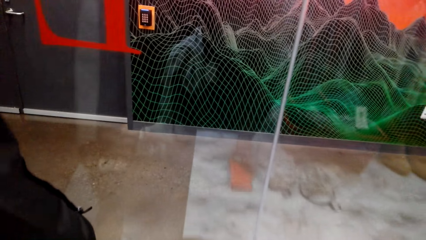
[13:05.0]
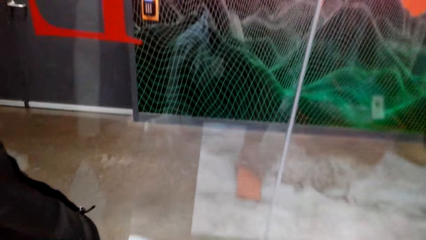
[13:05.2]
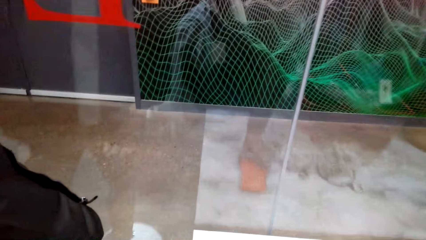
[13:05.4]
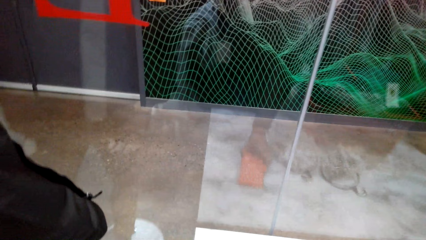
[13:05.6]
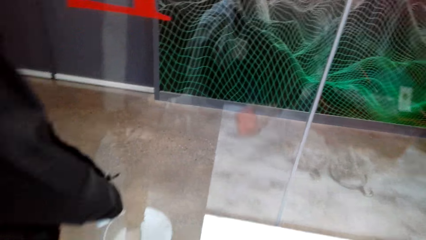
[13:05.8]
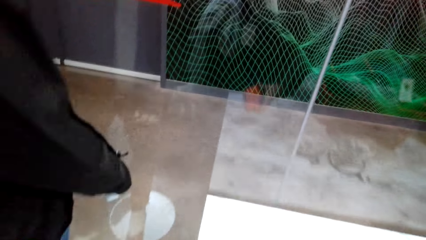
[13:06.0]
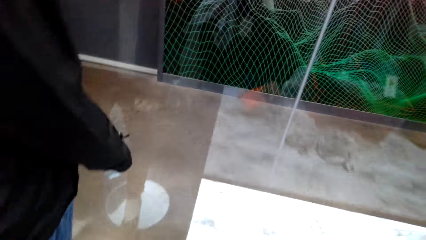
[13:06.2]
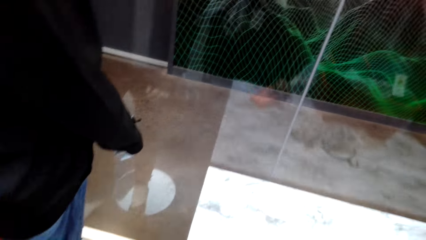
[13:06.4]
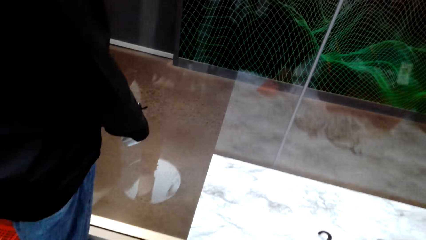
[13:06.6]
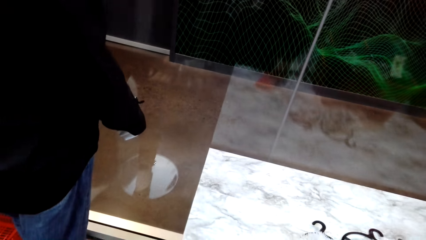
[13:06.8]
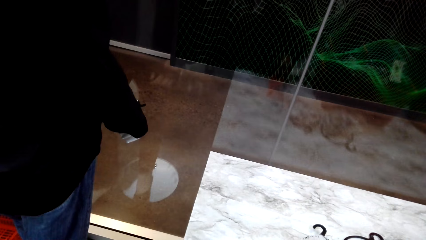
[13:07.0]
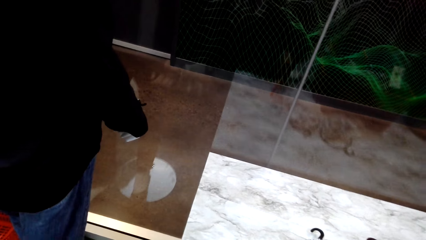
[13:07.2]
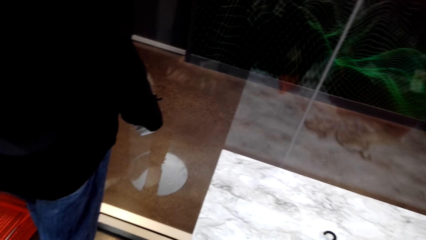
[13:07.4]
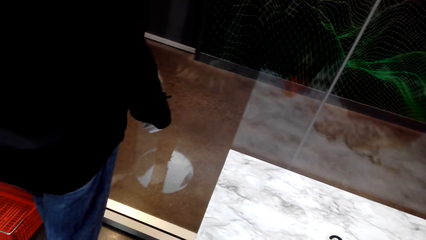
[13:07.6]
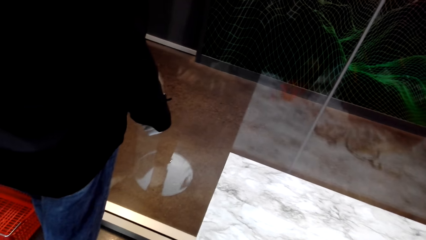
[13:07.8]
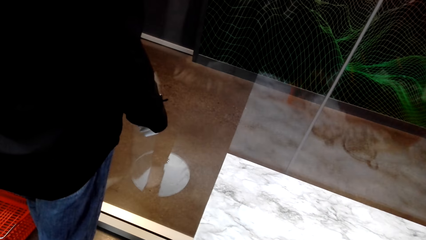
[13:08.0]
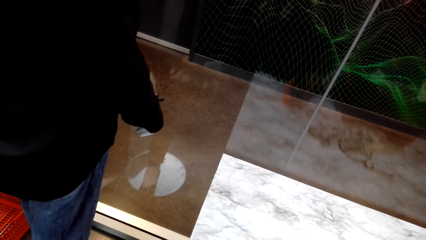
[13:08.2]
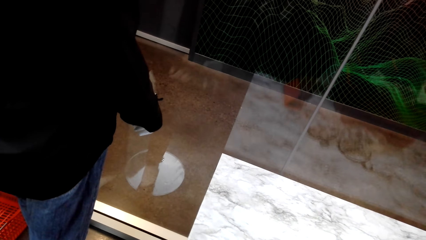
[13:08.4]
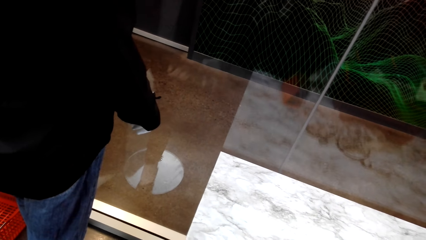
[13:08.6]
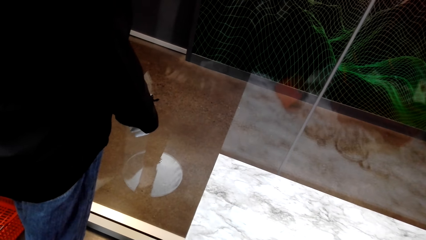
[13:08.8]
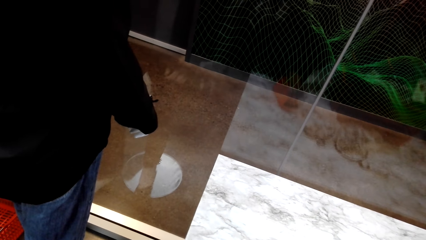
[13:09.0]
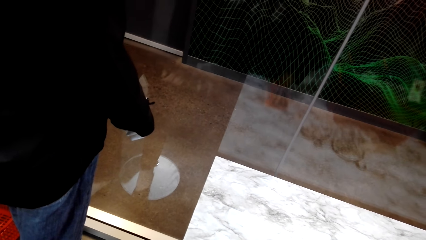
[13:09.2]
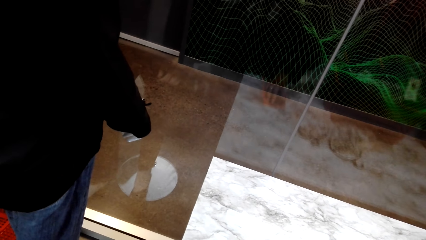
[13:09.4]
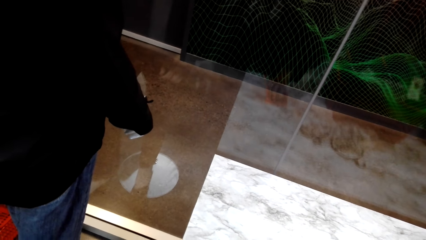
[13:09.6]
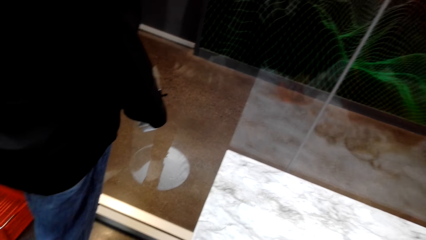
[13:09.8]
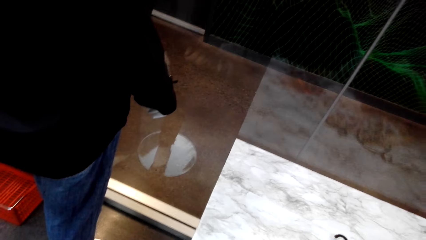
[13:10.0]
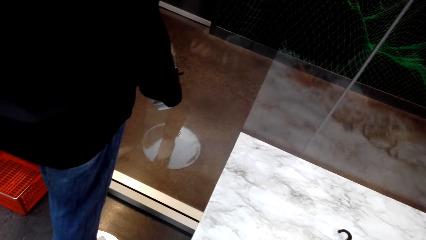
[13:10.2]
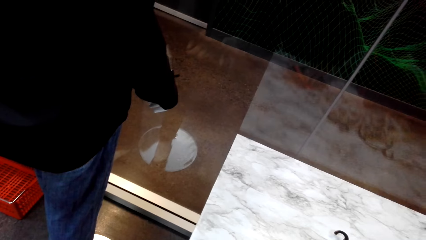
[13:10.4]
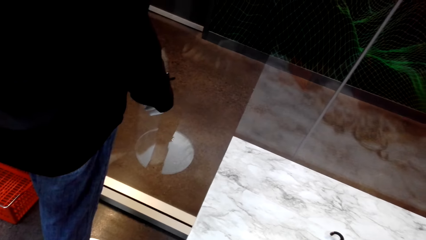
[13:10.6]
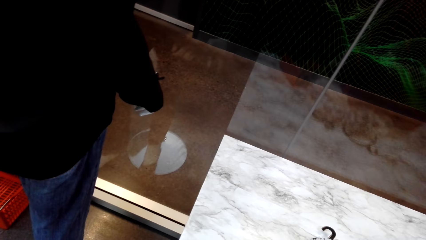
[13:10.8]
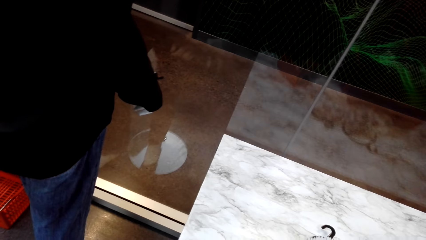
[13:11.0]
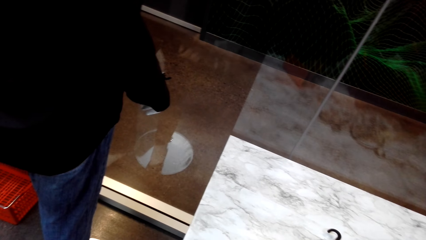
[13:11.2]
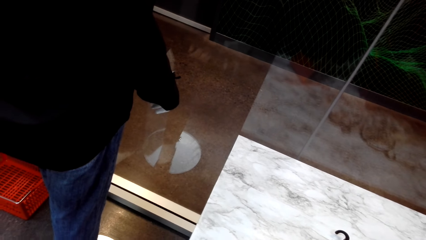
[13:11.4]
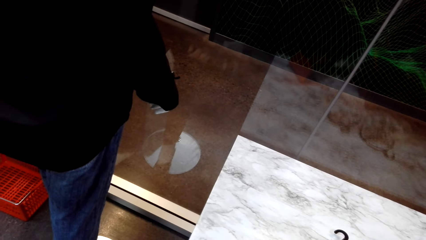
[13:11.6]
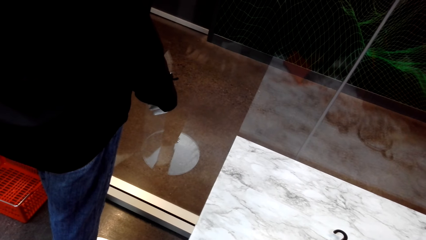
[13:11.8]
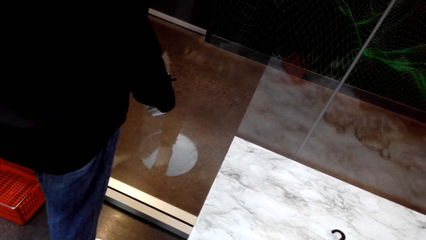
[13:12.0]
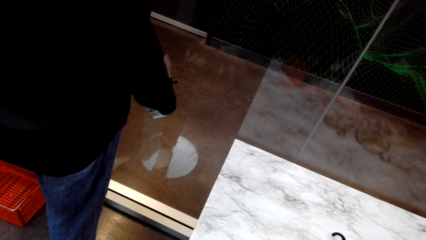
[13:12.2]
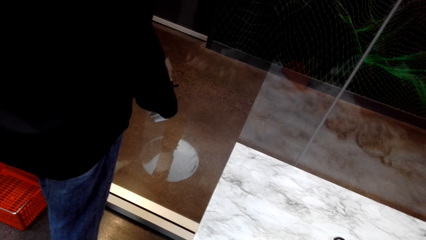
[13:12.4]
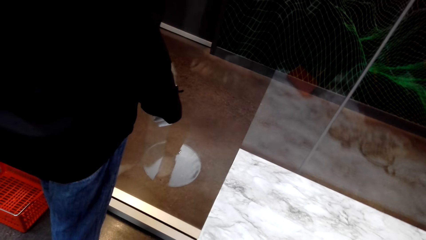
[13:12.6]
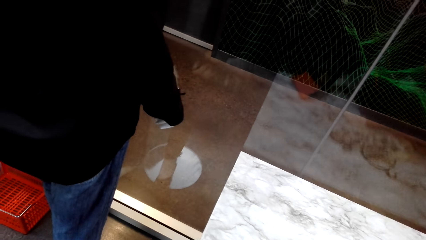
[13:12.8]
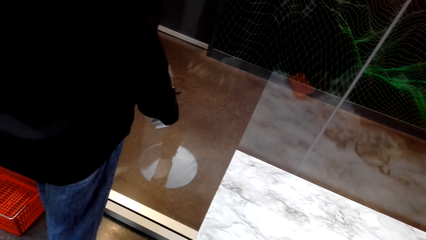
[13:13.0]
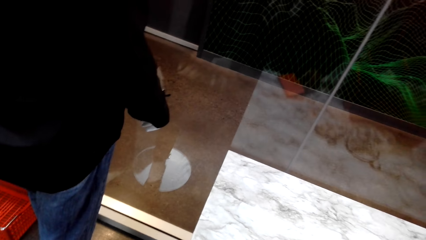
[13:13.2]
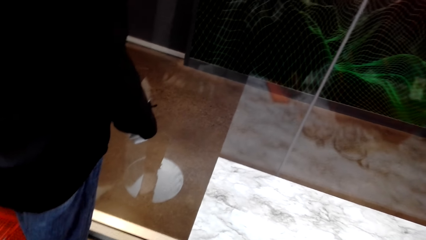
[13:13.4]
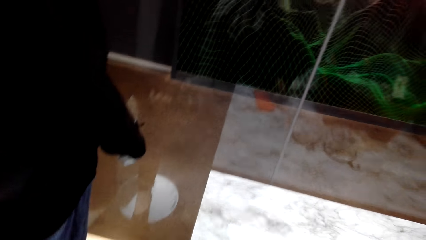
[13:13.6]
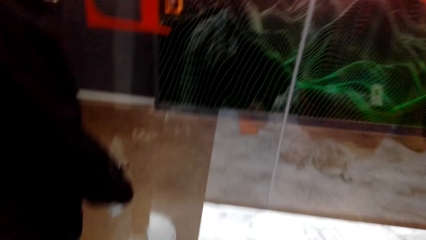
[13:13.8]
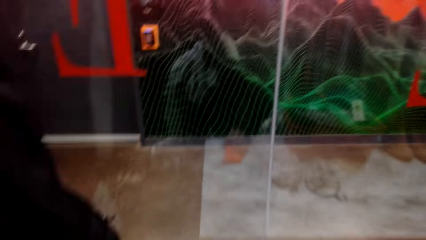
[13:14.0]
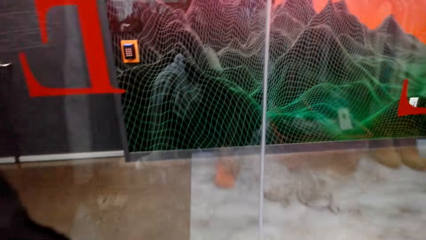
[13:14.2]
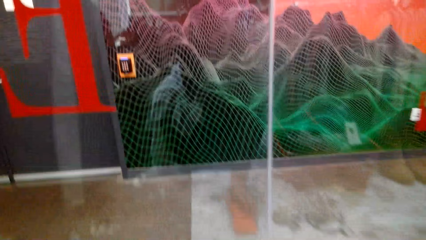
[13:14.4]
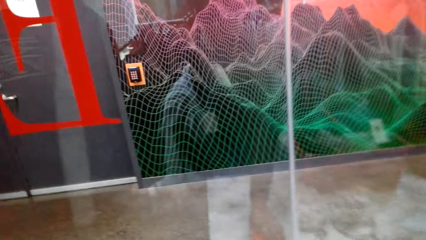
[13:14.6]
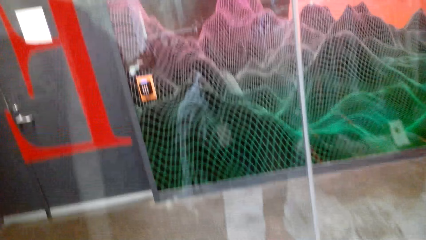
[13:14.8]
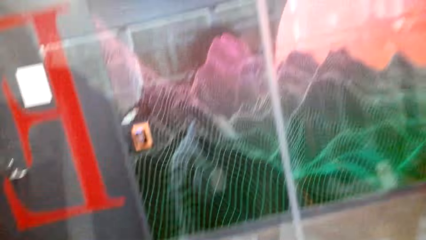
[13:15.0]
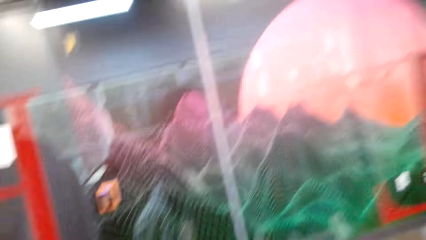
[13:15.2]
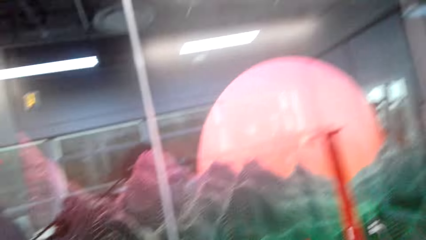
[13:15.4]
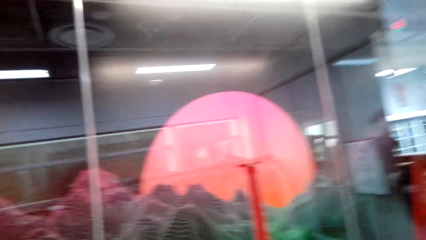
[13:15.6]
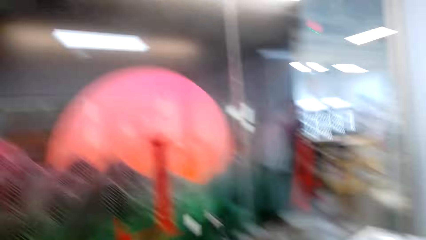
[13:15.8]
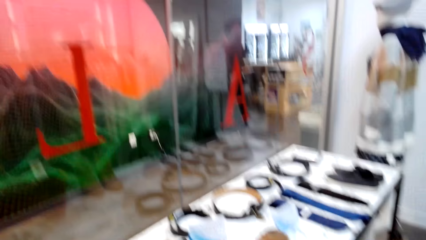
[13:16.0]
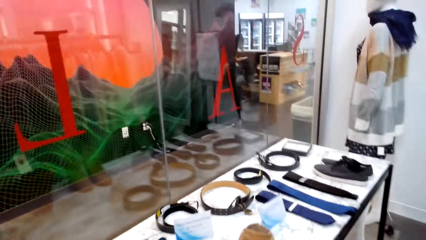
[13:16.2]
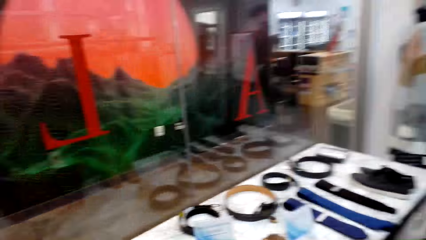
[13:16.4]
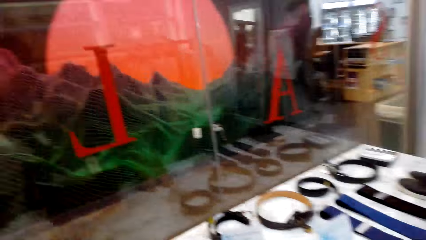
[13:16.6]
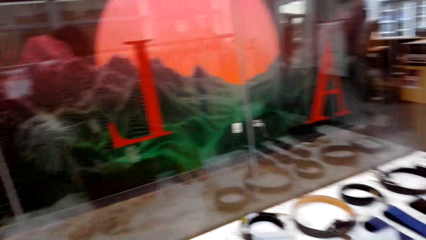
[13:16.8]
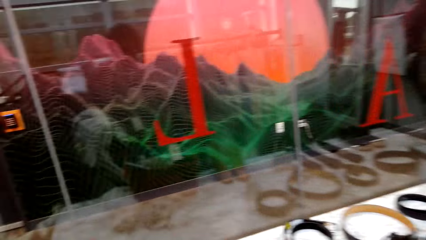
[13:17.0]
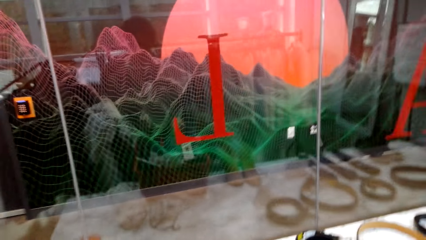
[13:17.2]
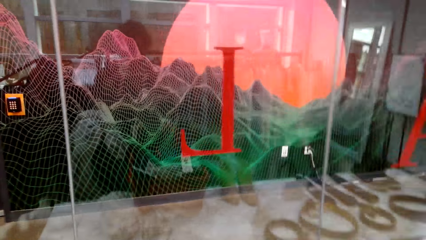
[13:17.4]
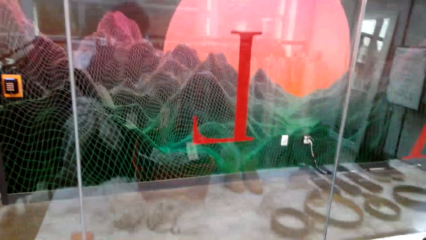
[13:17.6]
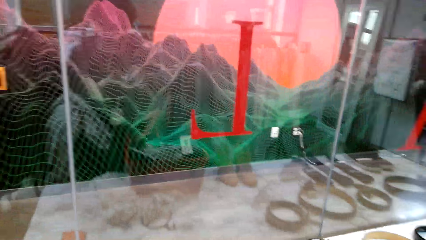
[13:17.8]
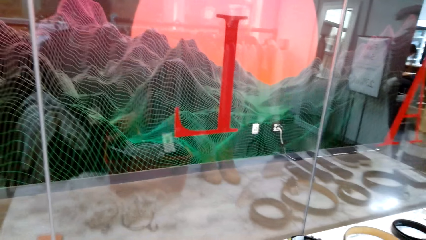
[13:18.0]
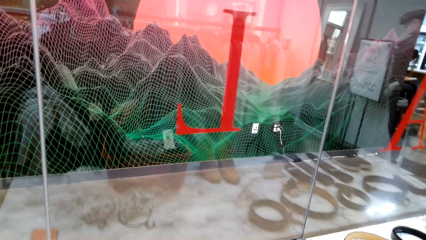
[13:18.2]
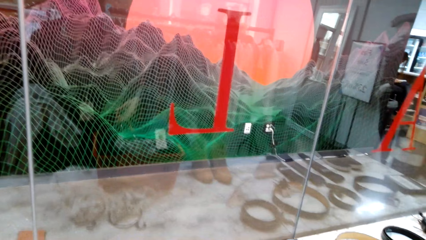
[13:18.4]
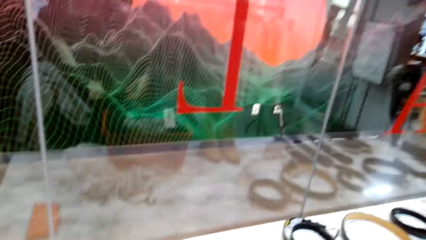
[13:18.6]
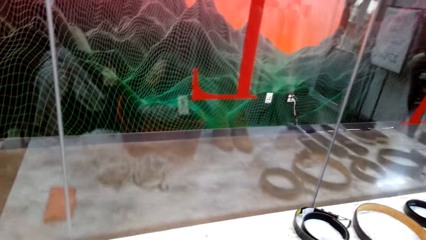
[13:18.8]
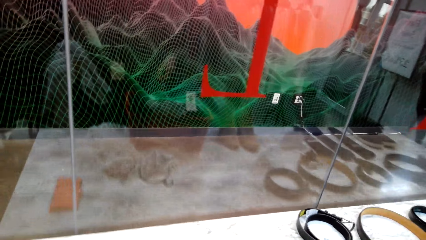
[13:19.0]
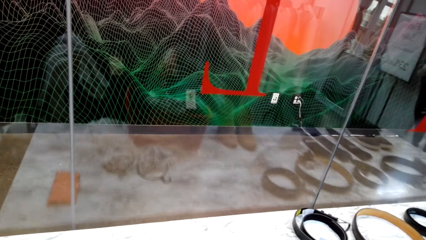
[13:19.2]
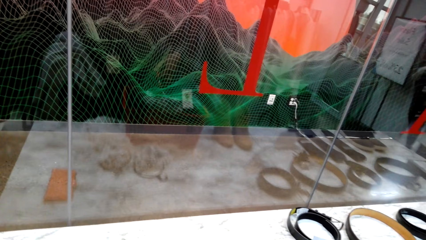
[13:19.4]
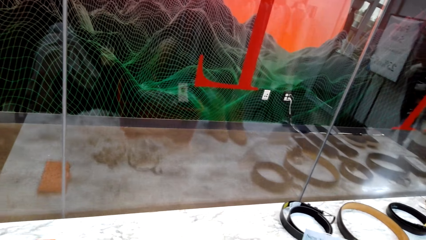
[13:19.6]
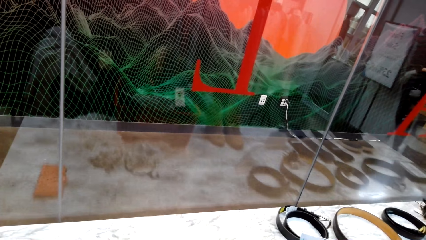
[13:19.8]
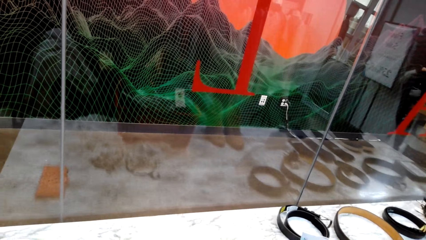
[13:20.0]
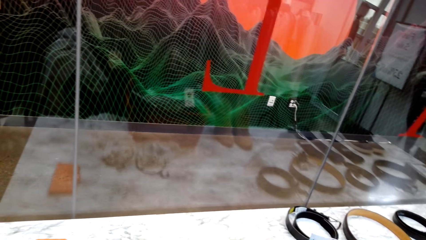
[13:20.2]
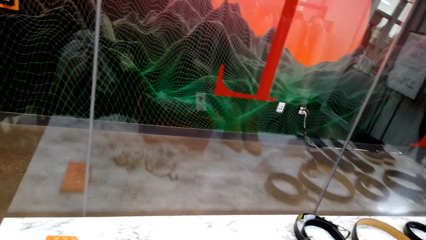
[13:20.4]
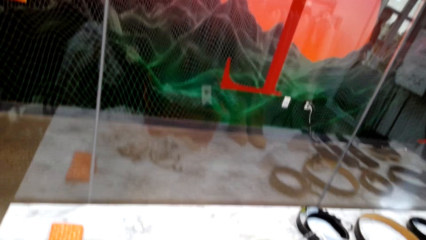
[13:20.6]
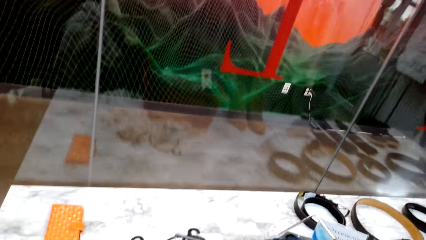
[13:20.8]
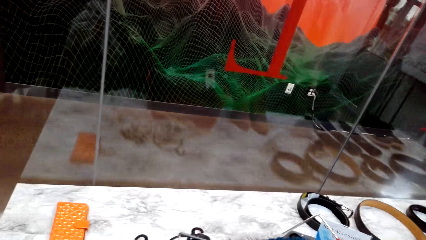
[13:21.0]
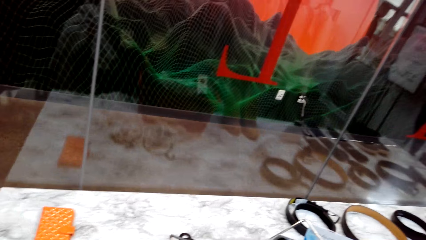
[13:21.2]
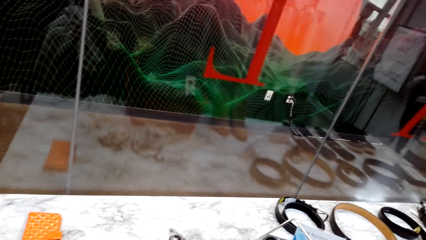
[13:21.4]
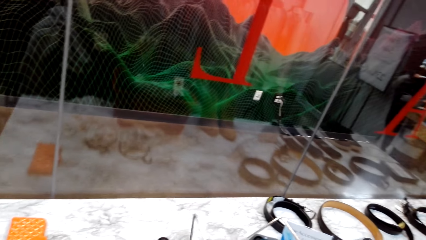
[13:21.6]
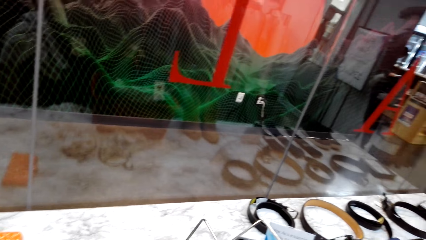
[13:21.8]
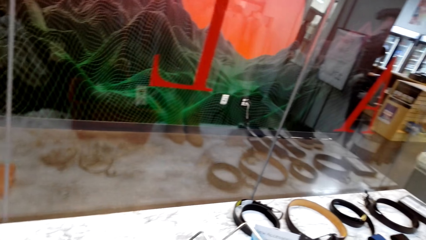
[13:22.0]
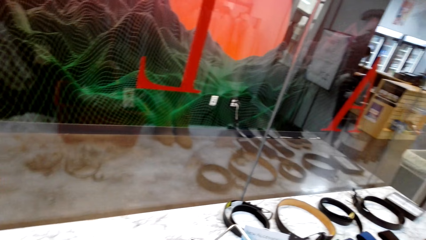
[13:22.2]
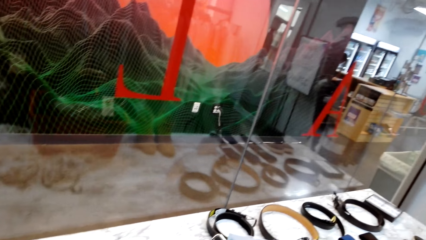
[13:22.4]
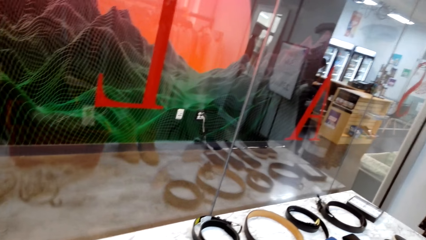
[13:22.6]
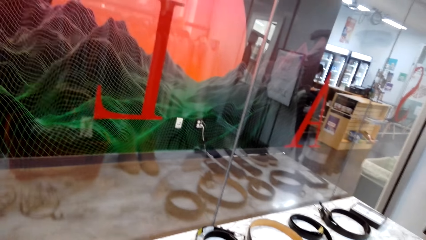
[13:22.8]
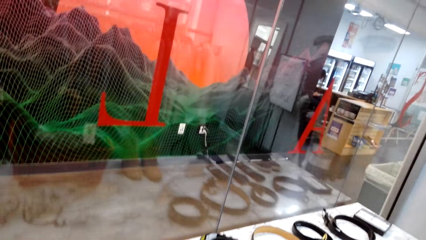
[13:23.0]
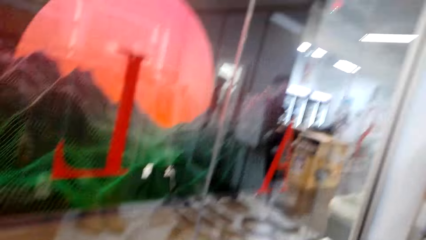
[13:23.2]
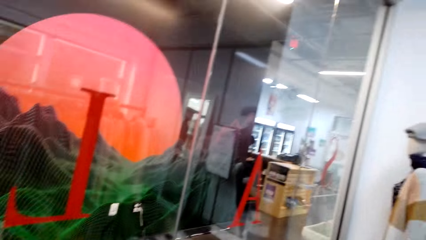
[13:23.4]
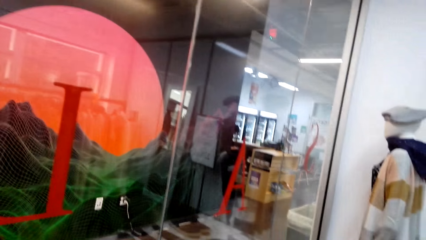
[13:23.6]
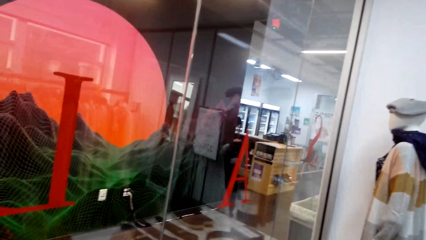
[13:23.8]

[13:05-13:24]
The camera wearer returns the wallet to its position on the table. She picks the wallet again from the table. She checks the wallet. She returns the wallet. She checks the clothes in her hands.
